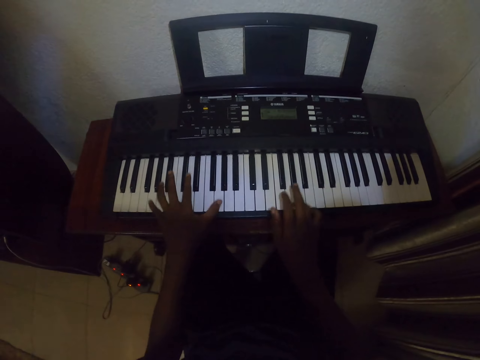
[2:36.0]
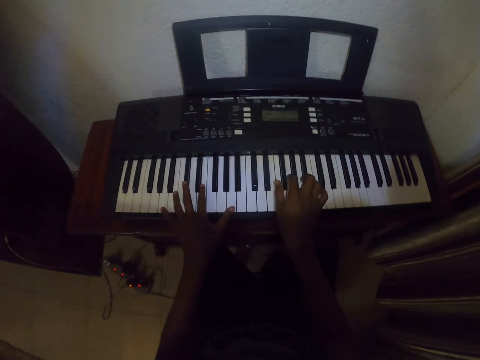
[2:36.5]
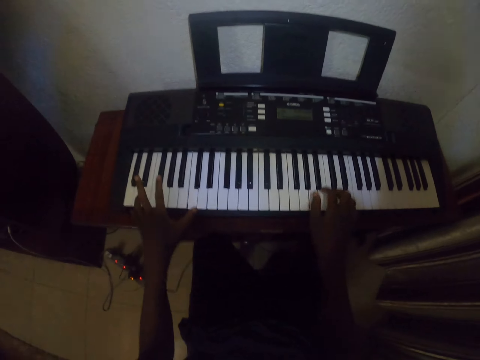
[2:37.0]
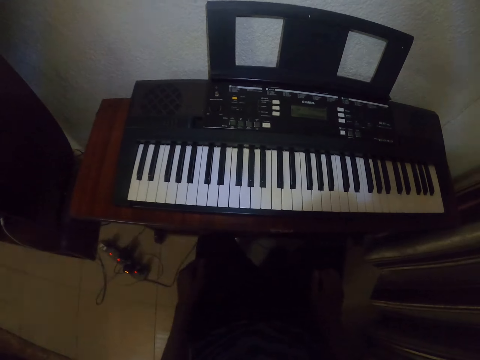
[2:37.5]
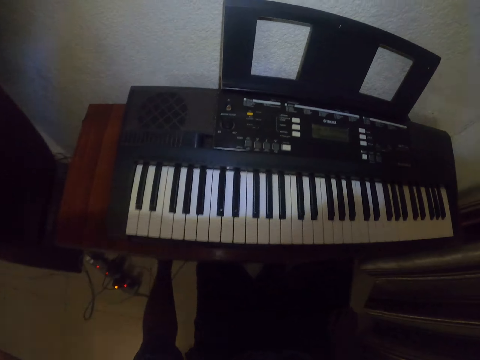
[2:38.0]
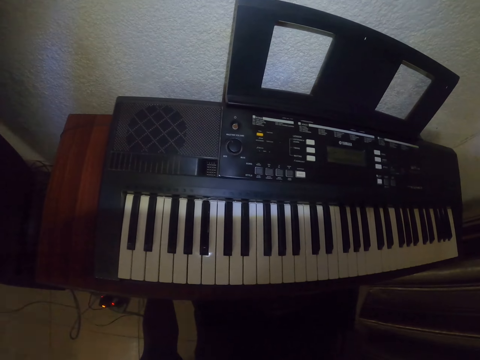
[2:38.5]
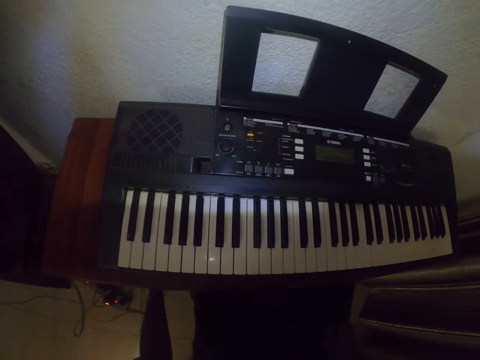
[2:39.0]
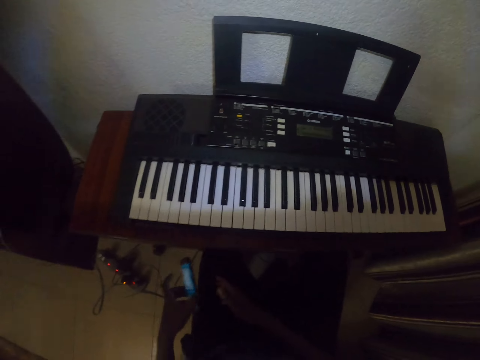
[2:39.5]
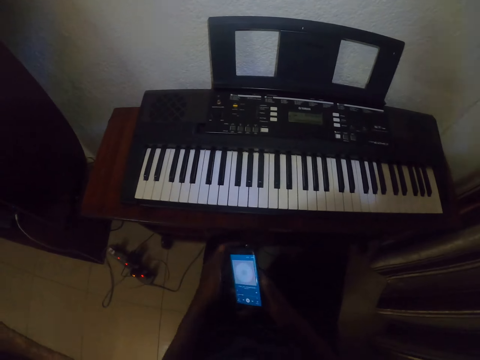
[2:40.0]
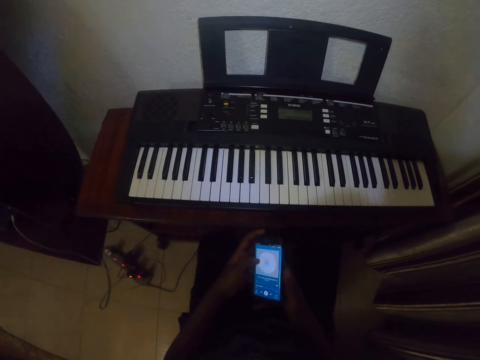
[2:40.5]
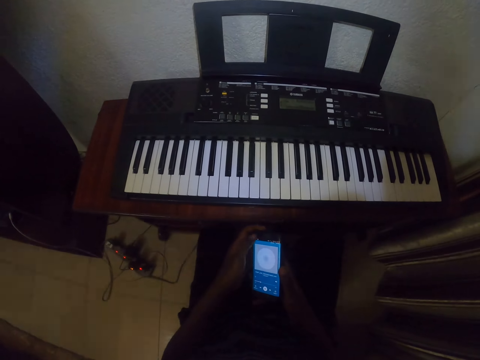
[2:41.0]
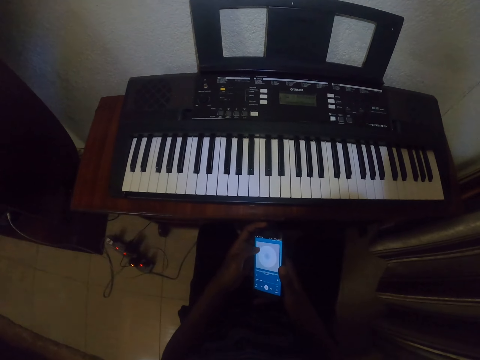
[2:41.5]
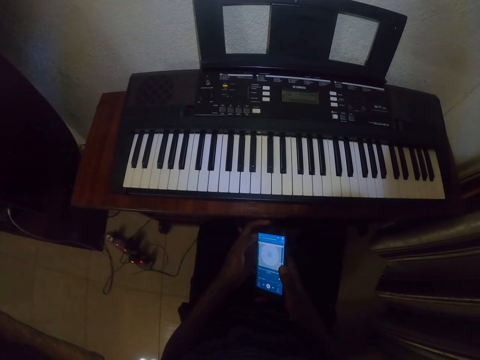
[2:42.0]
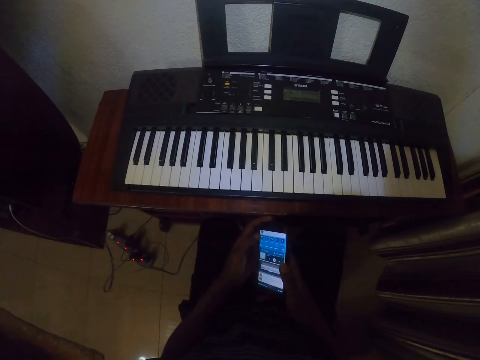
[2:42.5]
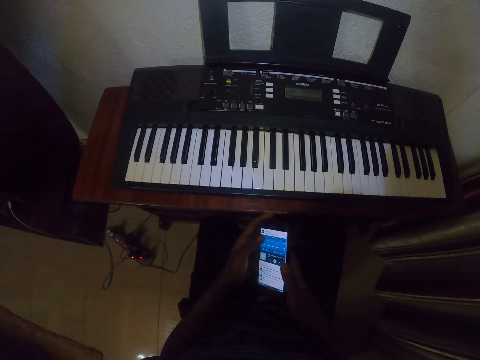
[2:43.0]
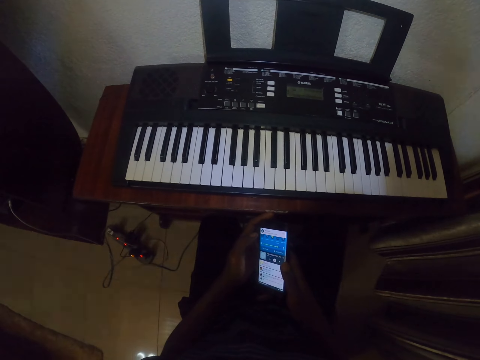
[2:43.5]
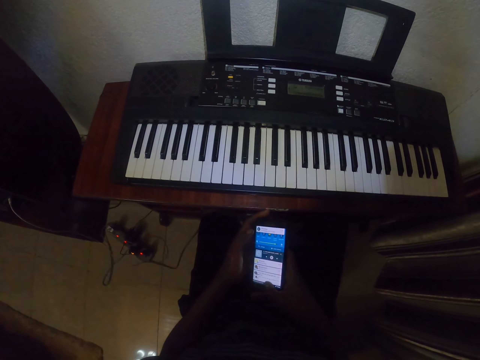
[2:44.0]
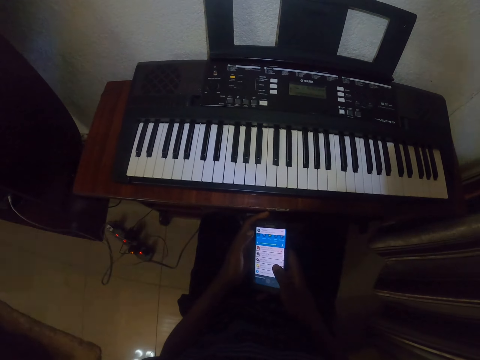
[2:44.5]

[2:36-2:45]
The camera wearer picks up a mobile phone. They do something. They hold the mobile phone. They browse the mobile phone.

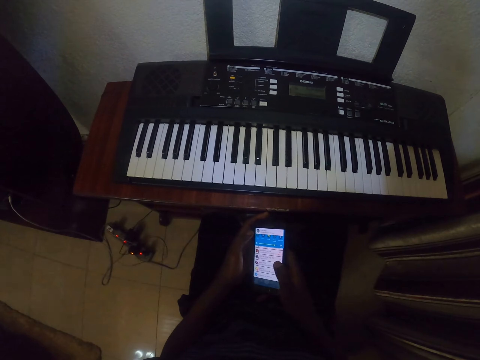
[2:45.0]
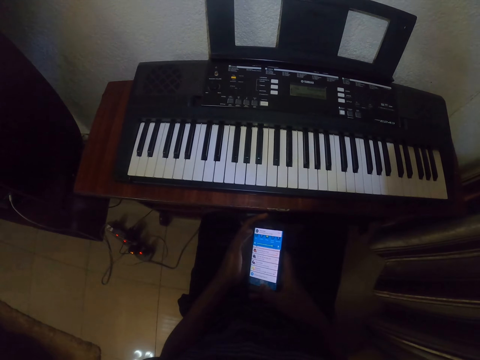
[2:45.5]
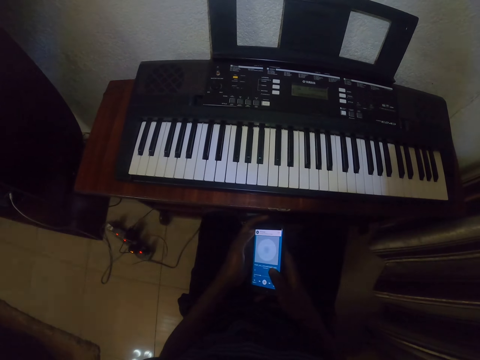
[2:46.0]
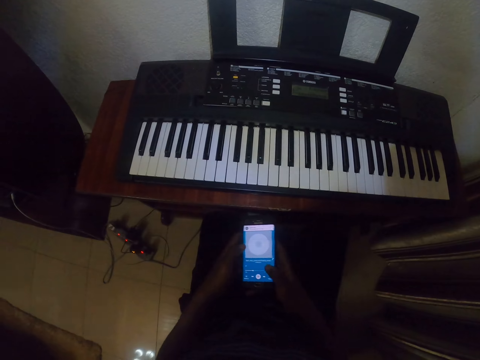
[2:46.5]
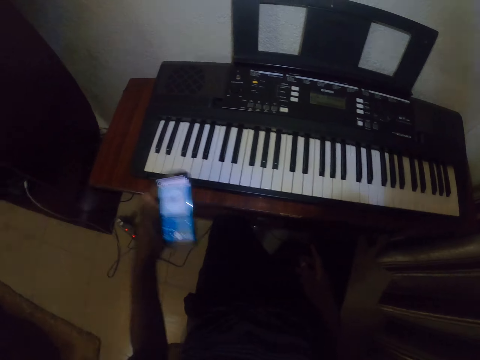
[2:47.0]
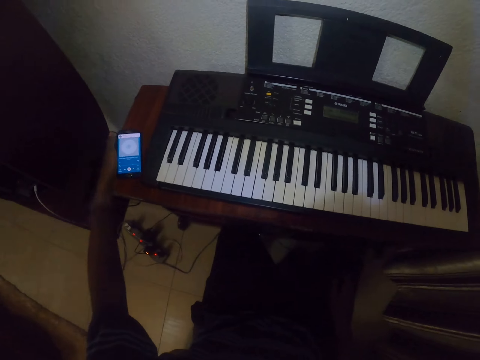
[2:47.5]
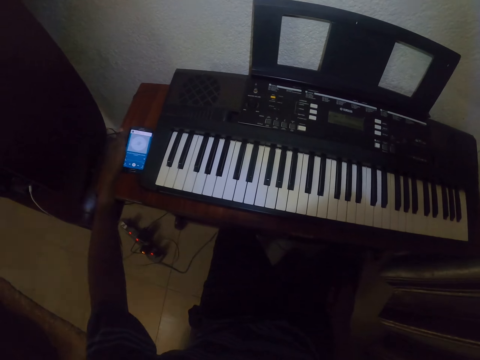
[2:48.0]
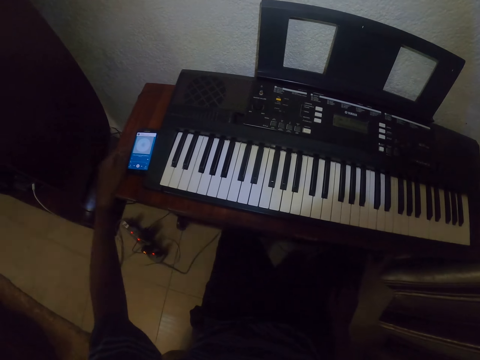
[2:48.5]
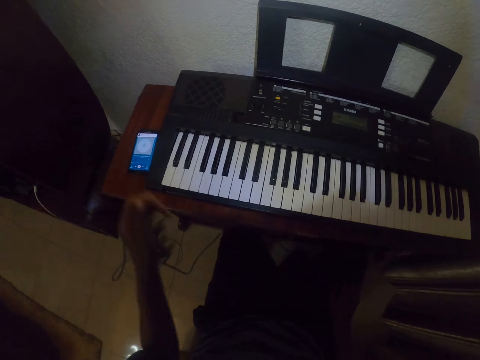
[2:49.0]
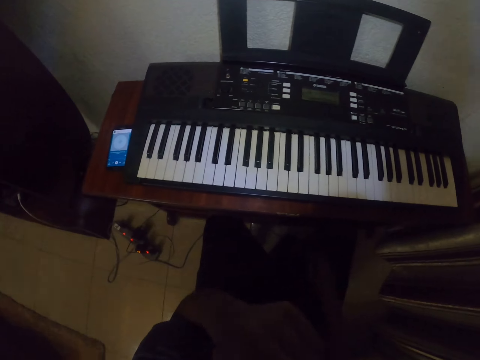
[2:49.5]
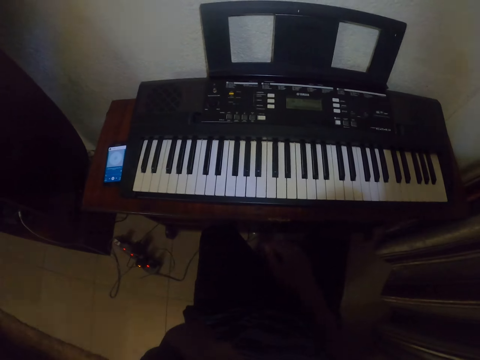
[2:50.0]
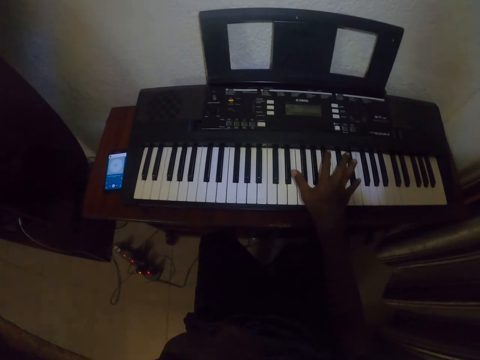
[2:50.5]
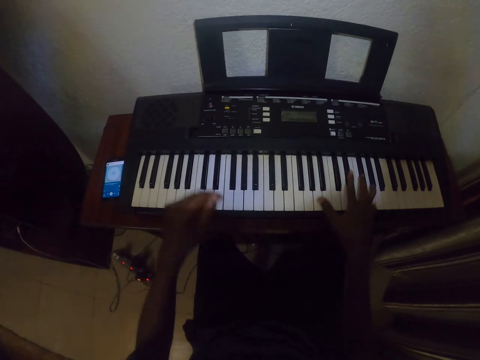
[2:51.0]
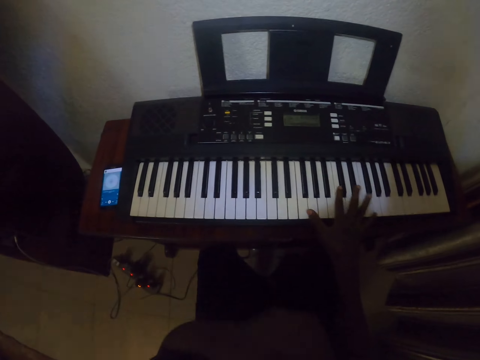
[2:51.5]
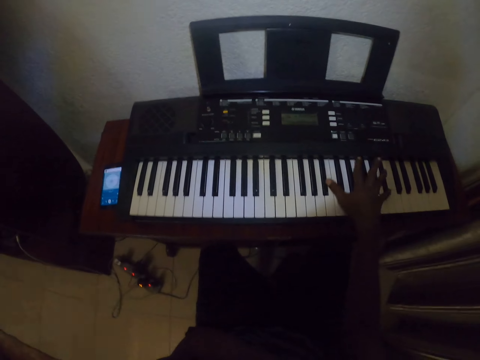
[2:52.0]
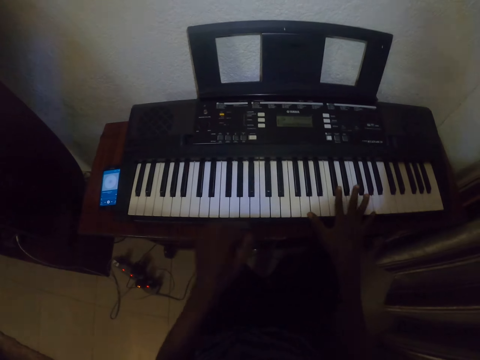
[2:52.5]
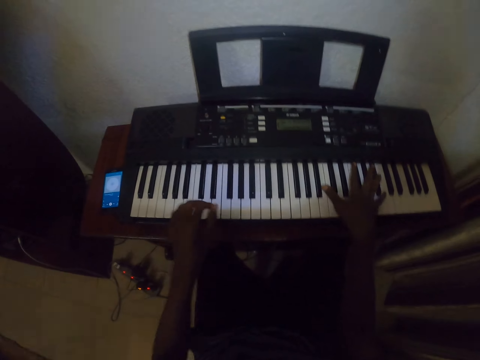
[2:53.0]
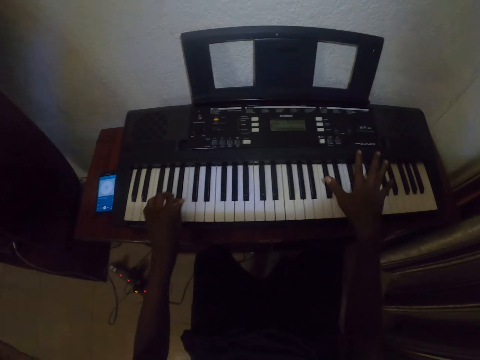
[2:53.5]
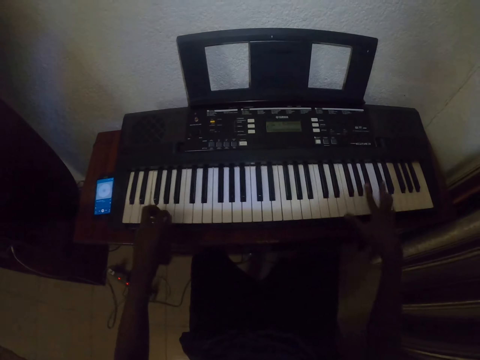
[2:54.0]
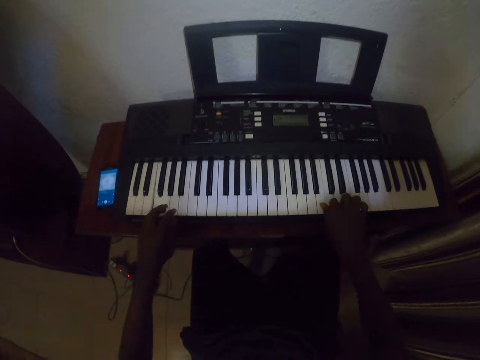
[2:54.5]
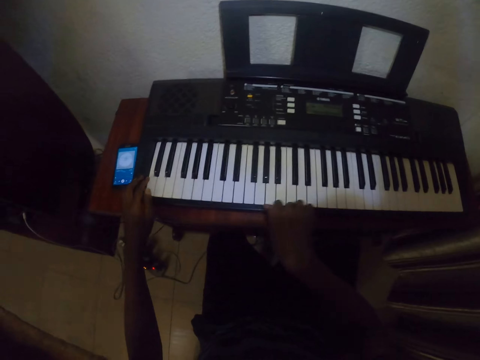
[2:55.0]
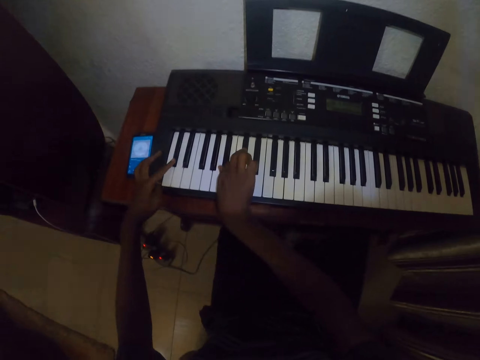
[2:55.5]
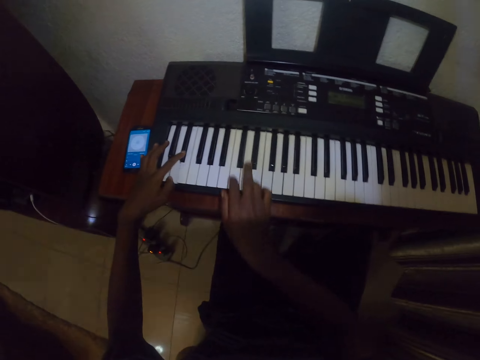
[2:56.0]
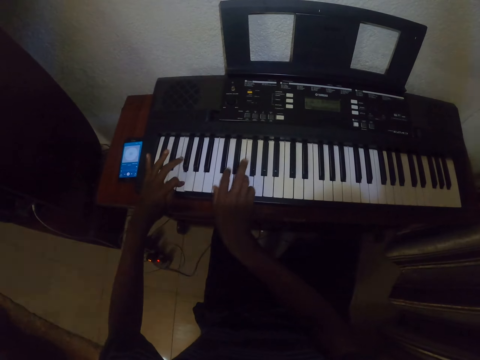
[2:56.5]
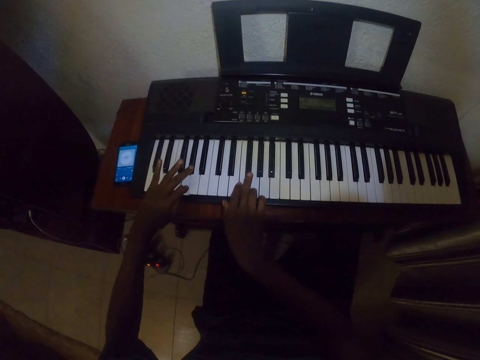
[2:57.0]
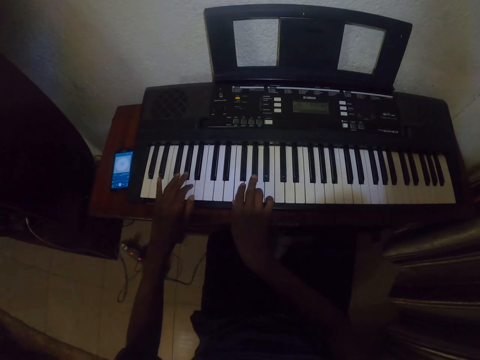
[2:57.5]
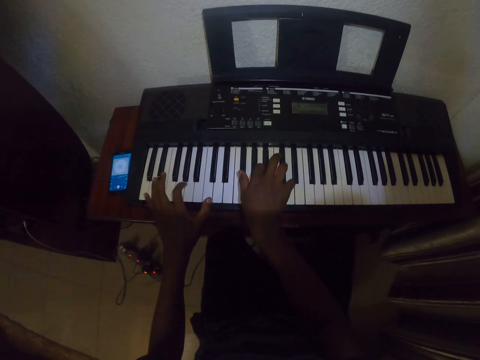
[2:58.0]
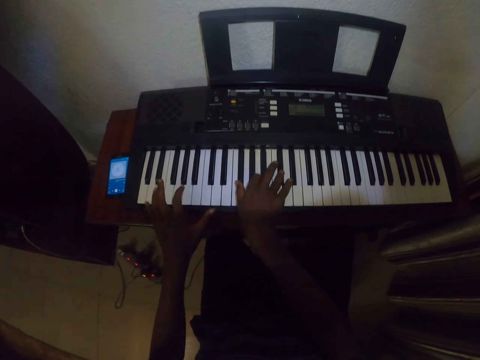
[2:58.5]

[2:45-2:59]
The camera wearer puts the phone aside on a table. They do something. They play the piano with the right hand. They play the piano with both hands.

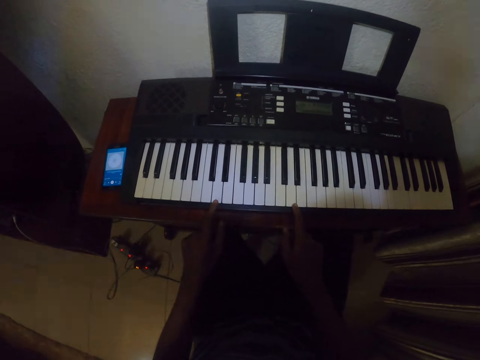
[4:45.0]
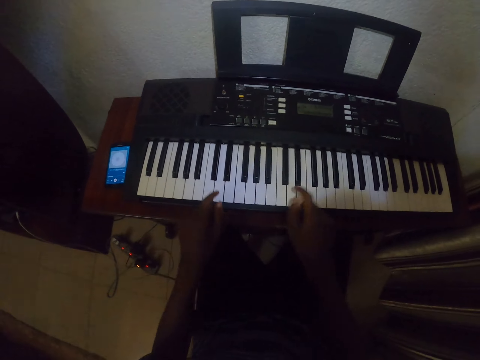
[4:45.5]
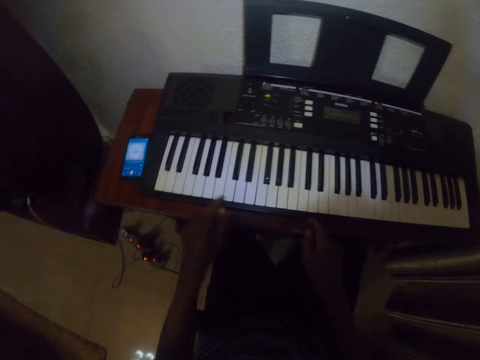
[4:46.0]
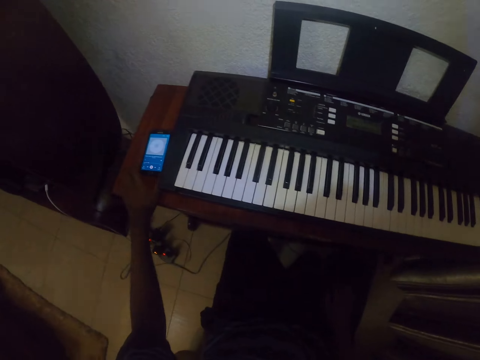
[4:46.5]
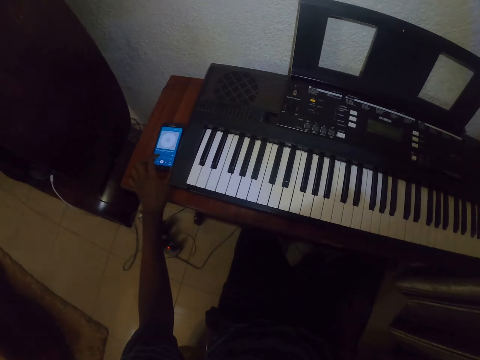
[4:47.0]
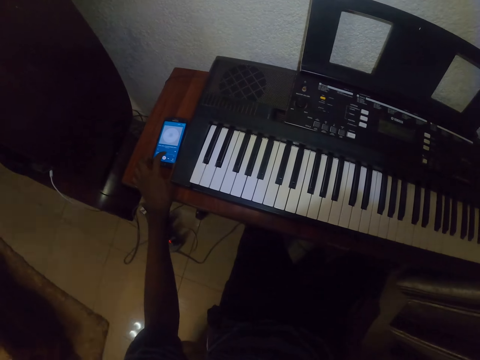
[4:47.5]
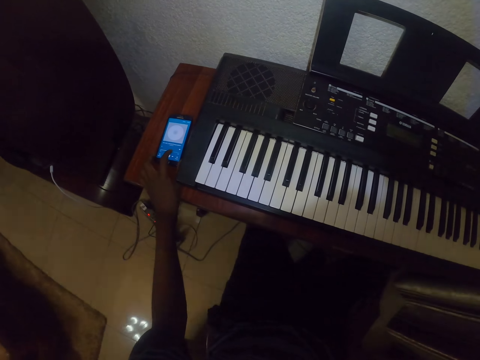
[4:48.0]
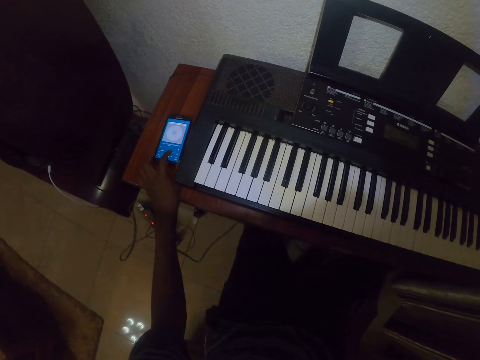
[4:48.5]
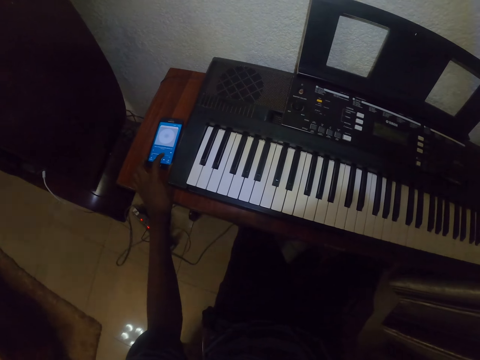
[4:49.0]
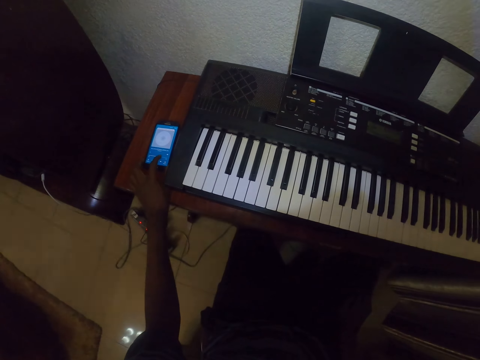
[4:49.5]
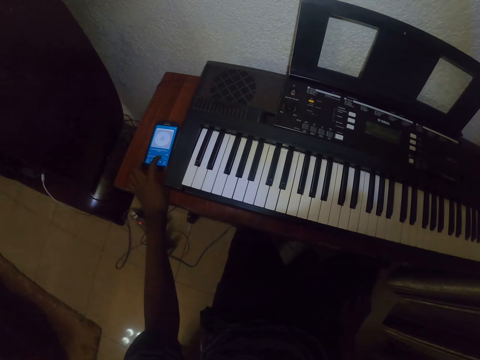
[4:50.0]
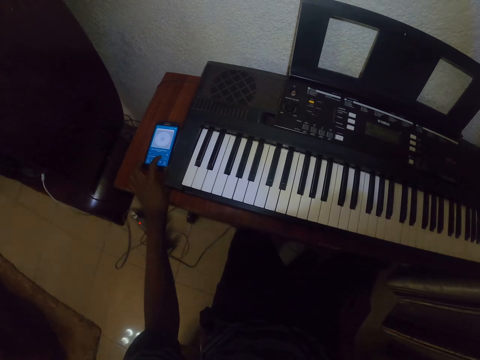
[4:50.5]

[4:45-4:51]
The camera wearer operates the phone on the table. They press the phone on the table.
